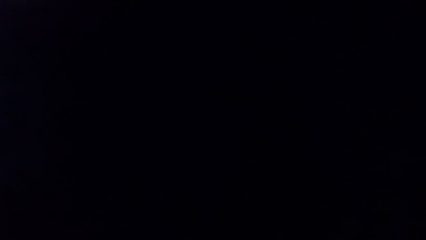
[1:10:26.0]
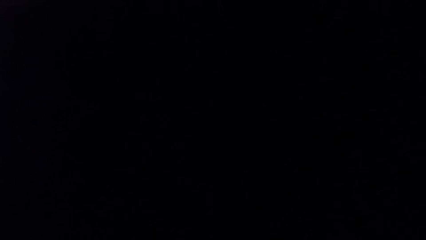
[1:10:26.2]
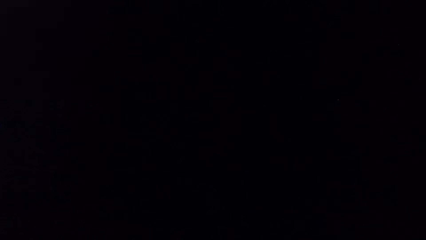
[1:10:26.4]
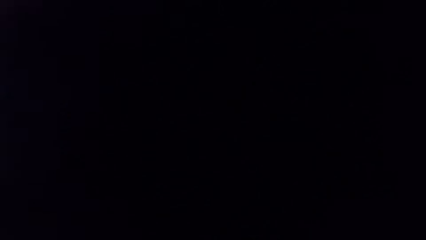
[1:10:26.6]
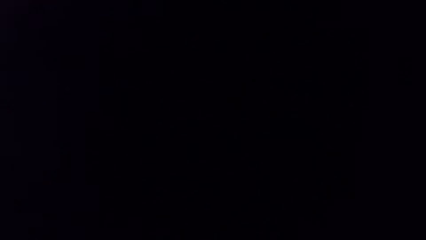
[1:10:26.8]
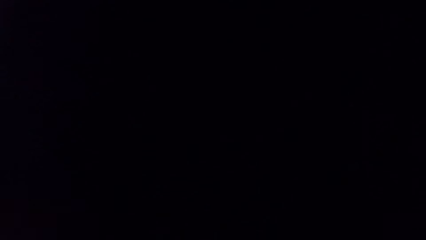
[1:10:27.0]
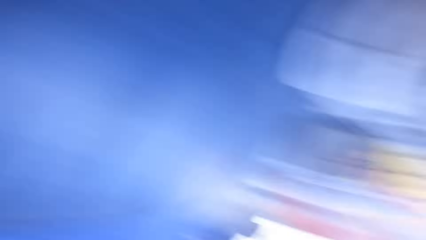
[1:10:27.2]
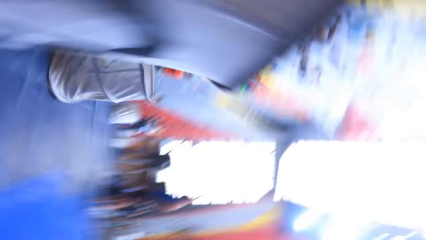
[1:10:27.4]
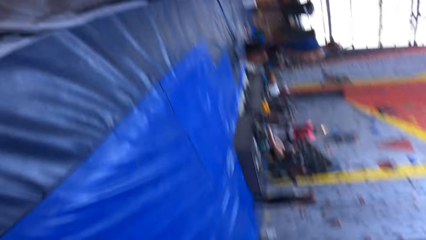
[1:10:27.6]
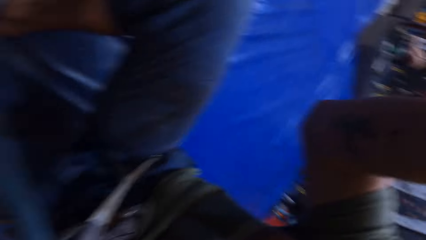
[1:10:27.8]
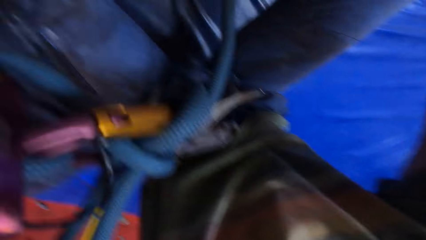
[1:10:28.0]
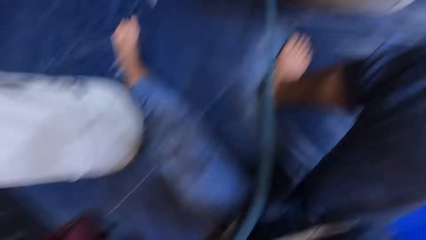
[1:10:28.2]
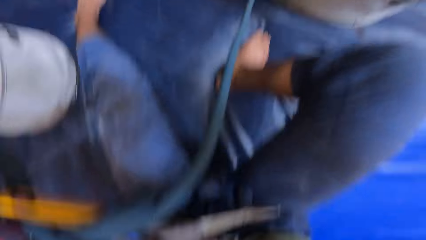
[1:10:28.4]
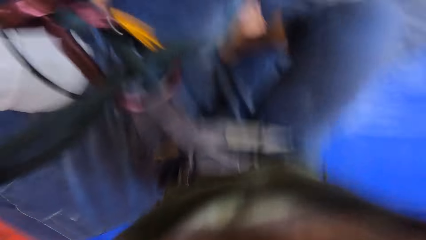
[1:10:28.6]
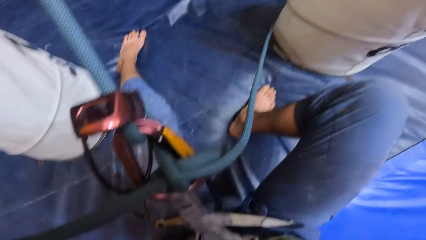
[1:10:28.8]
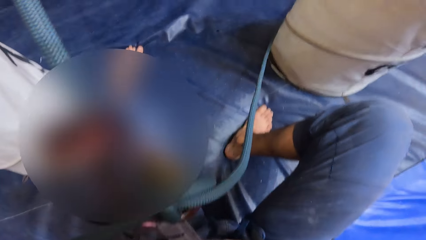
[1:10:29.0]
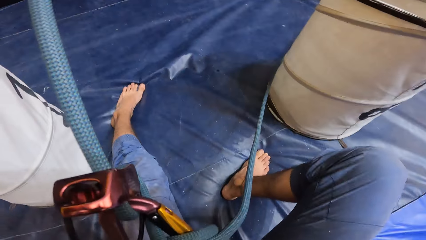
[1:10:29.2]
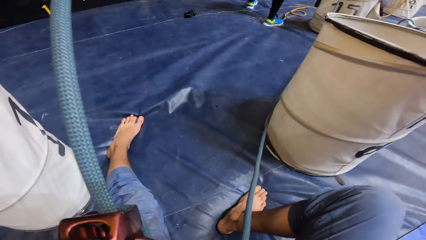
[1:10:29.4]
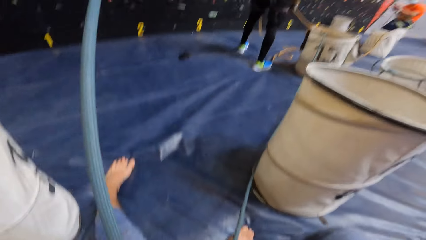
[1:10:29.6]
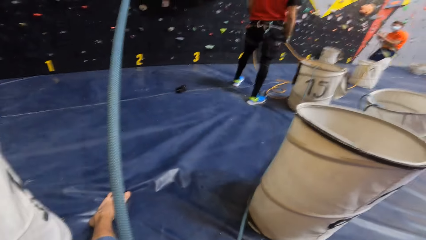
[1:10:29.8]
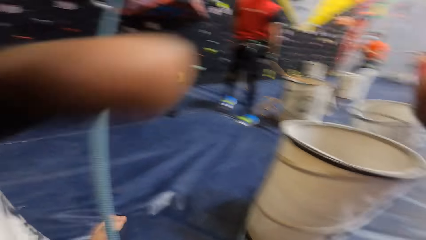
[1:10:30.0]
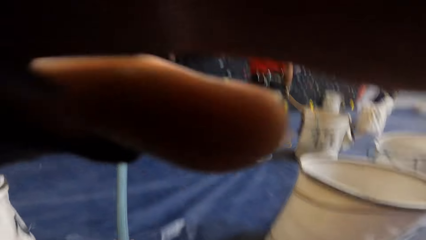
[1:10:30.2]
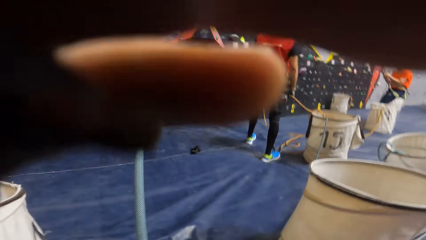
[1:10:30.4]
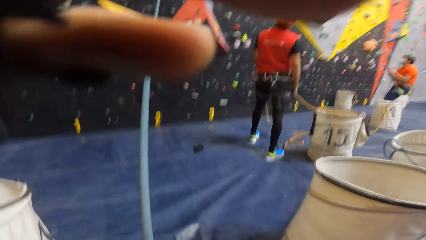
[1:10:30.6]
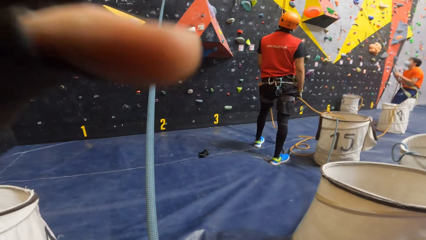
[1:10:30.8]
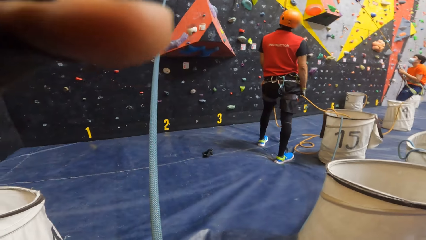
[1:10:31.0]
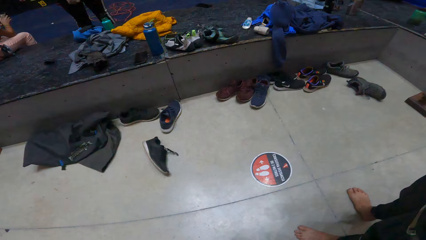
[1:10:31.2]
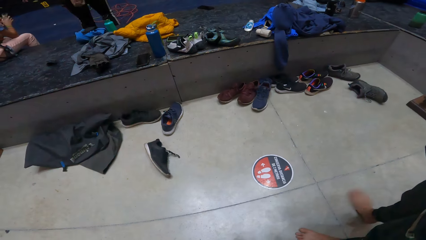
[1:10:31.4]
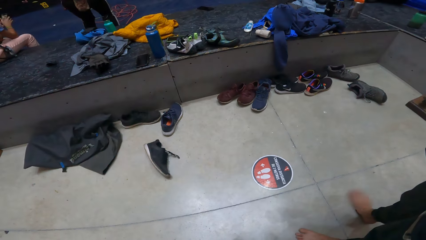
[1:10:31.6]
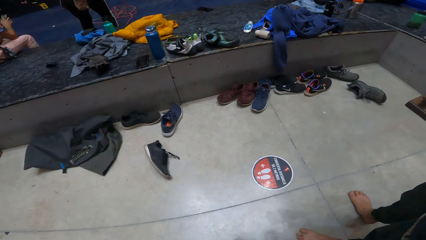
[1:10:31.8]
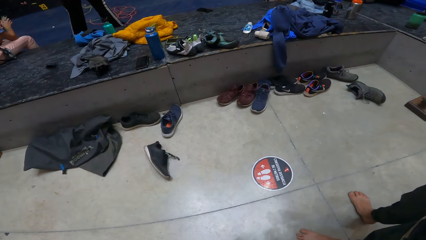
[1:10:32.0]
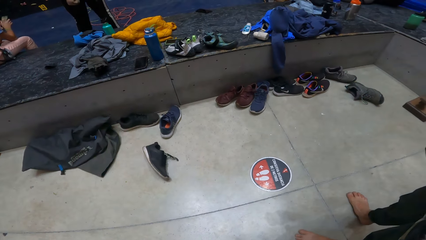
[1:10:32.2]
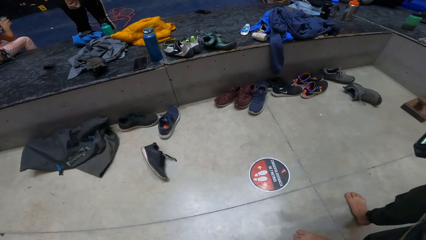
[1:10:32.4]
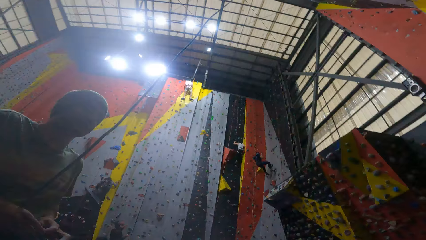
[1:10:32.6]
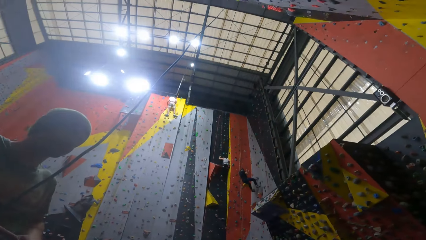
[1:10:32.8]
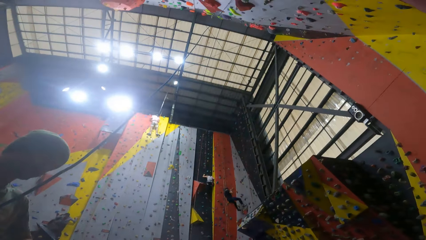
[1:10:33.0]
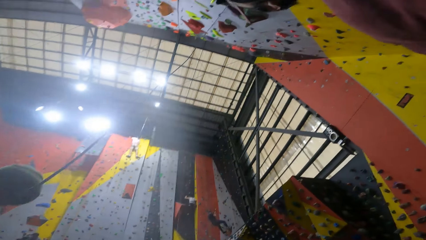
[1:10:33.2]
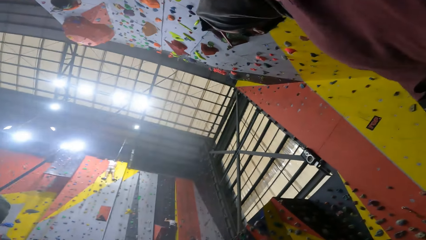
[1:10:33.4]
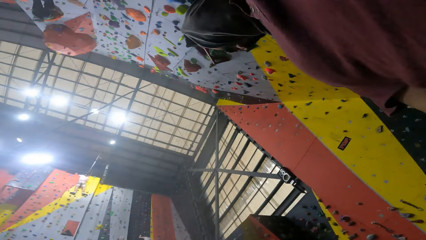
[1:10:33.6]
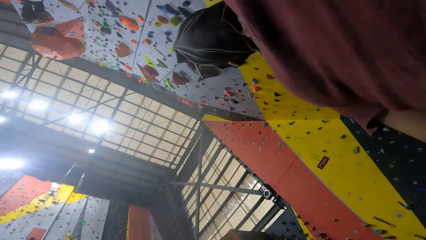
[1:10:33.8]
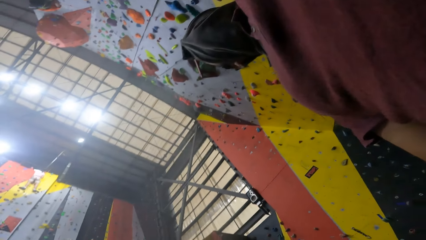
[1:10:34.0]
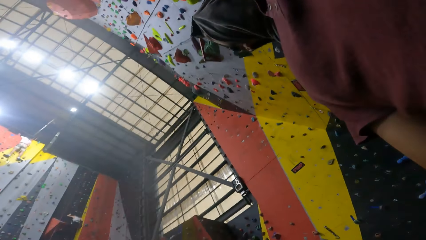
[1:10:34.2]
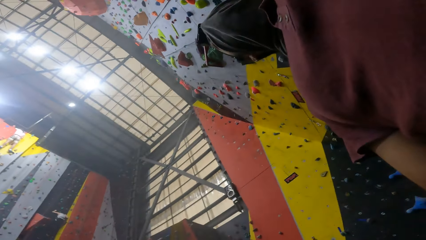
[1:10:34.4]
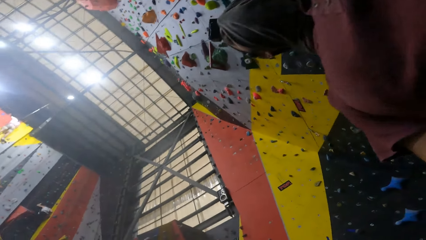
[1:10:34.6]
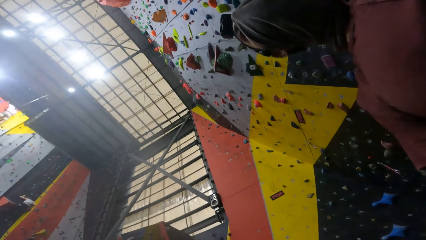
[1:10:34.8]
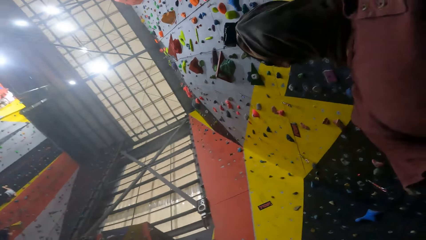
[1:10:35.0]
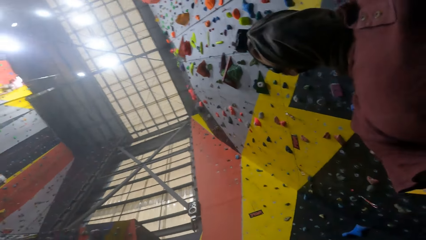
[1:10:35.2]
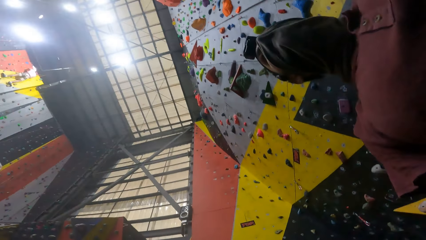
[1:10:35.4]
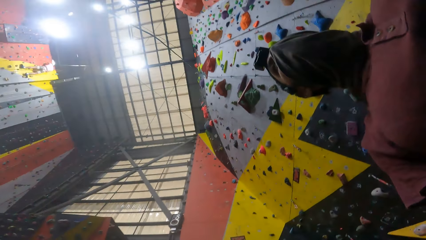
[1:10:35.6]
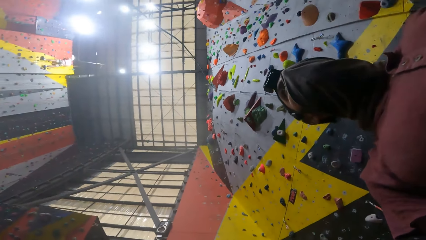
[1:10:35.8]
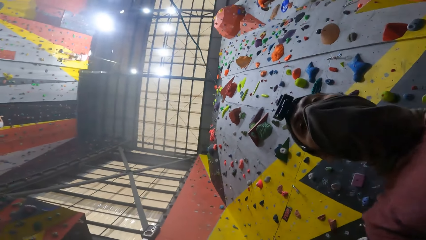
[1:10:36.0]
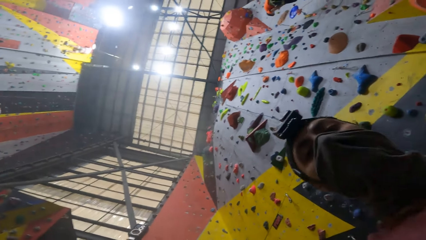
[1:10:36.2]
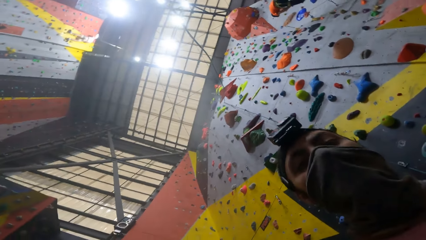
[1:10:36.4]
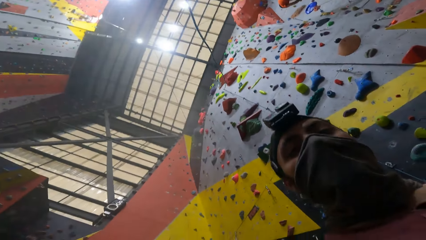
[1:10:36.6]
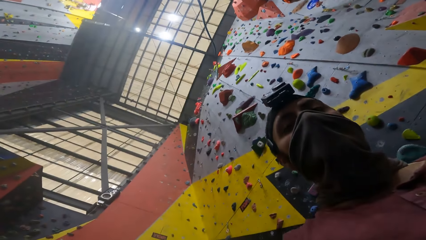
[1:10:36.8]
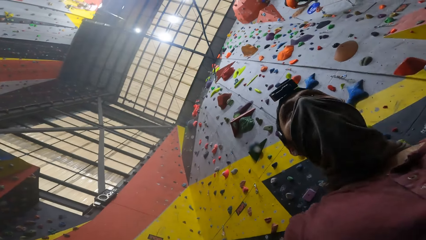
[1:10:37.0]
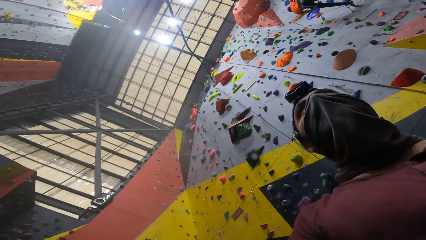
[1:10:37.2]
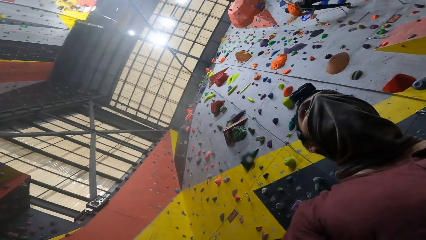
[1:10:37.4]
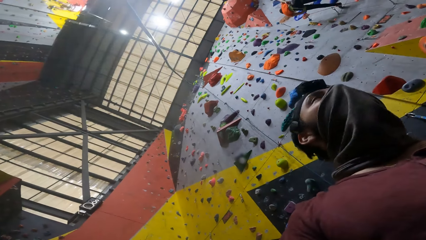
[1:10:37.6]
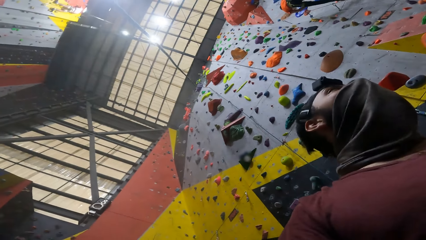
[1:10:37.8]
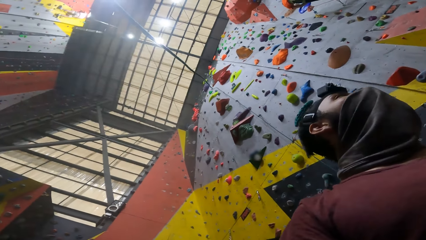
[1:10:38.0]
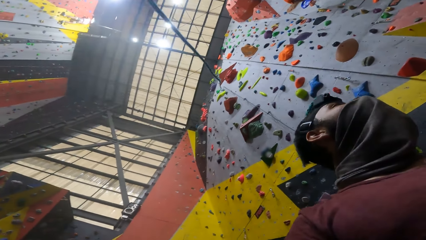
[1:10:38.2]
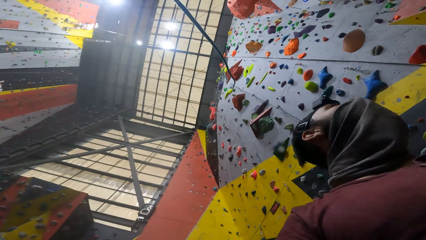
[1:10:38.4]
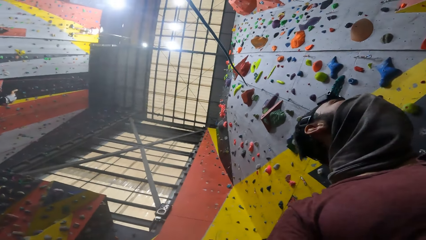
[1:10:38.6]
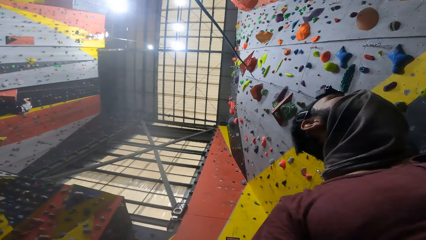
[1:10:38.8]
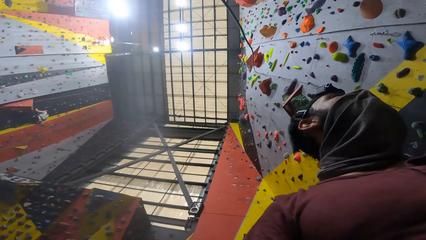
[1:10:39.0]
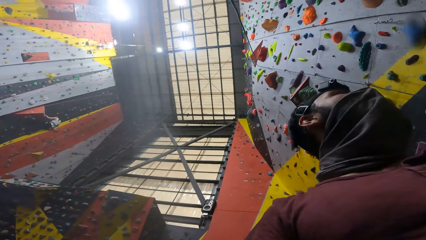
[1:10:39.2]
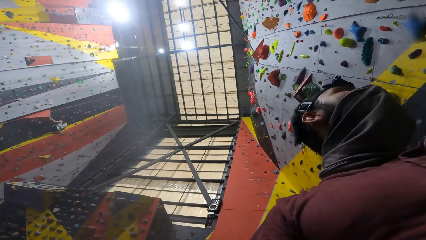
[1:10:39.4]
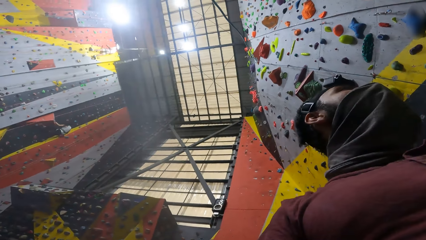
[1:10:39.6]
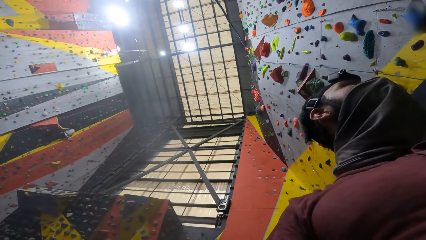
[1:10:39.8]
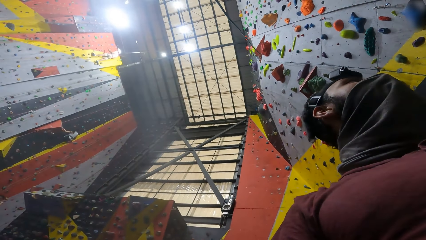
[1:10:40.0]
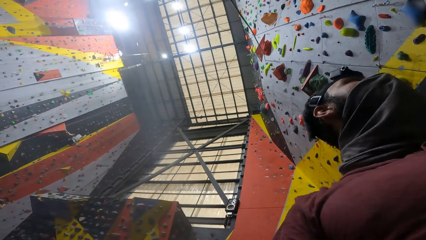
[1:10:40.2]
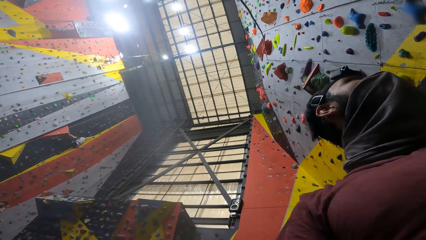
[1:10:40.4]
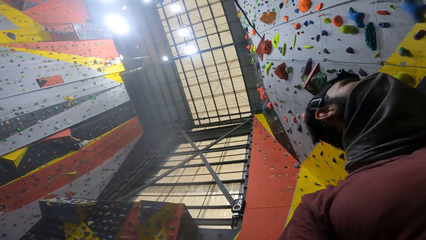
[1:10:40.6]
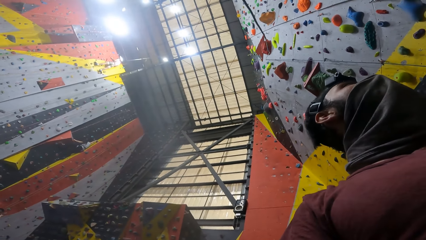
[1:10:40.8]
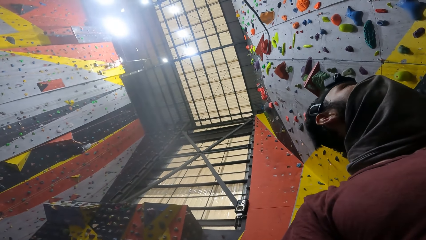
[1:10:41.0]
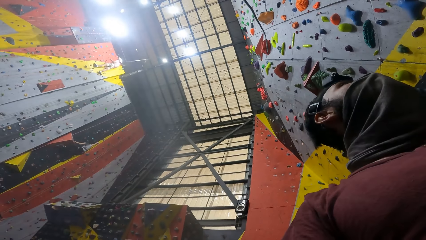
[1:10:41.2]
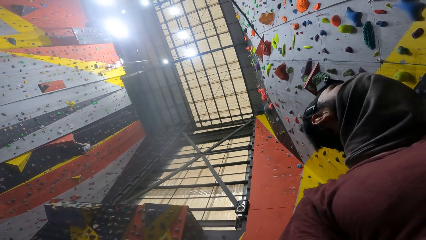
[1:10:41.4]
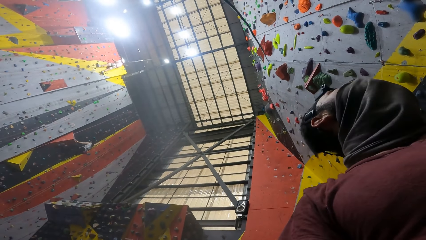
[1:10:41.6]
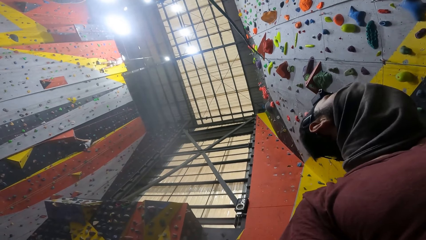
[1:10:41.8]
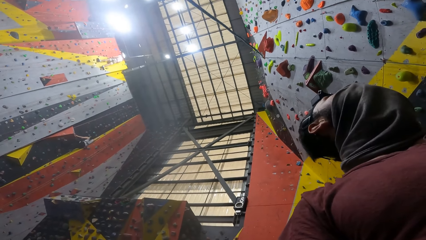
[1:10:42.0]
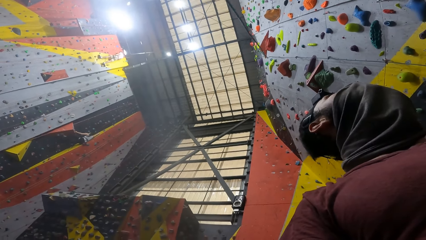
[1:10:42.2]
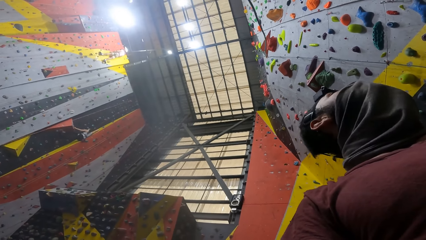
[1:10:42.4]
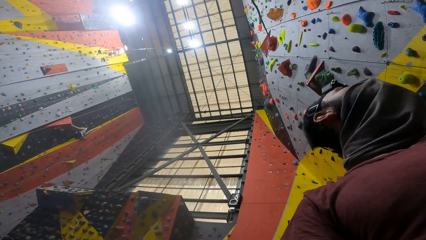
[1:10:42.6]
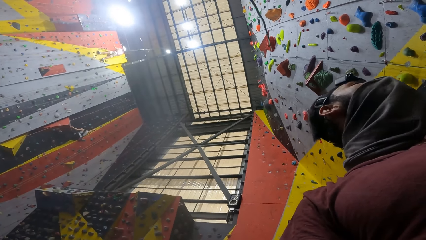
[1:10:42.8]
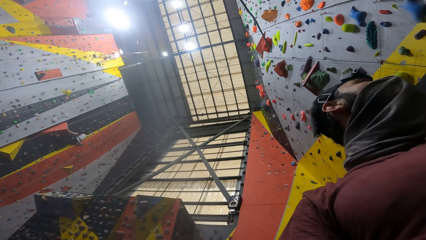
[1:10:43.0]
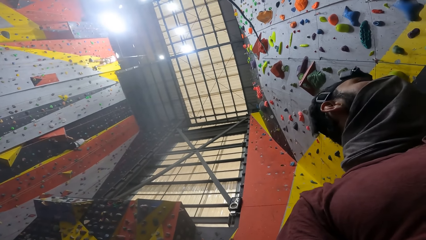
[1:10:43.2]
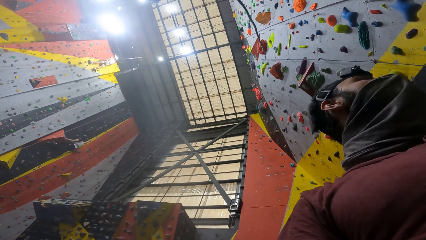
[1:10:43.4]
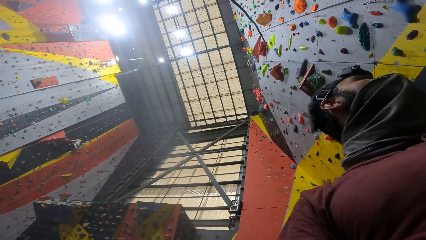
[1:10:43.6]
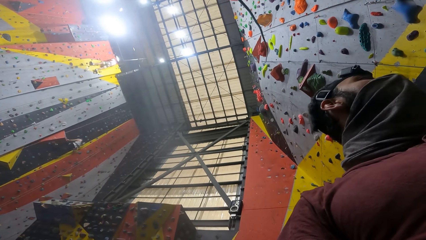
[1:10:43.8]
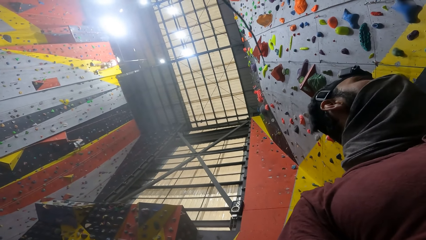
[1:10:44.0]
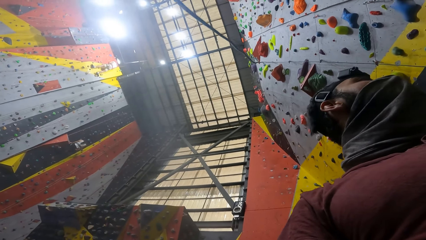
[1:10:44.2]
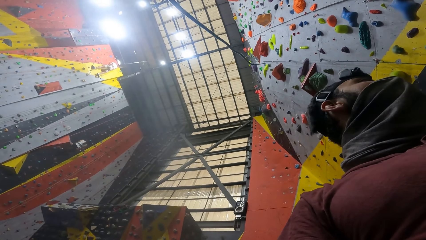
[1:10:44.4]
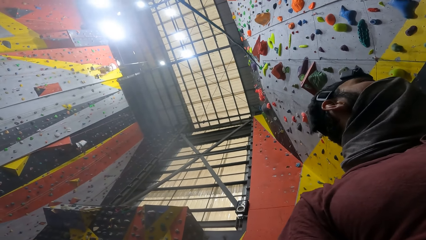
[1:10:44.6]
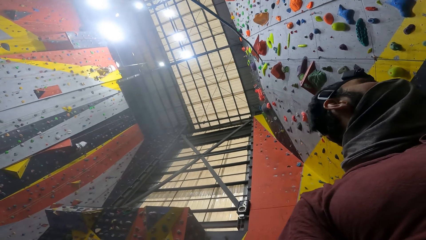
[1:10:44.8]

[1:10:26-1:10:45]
The camera wearer sits on a trampoline in an indoor trampoline park. He adjusts the camera. A man stands on the trampoline. The camera wearer touches his face with his left hand. He looks around. A woman climbs the wall above the trampoline.
